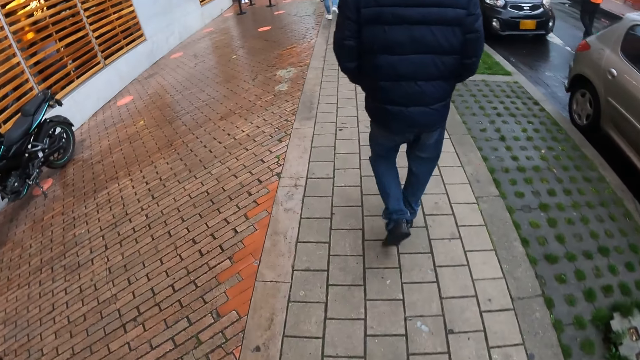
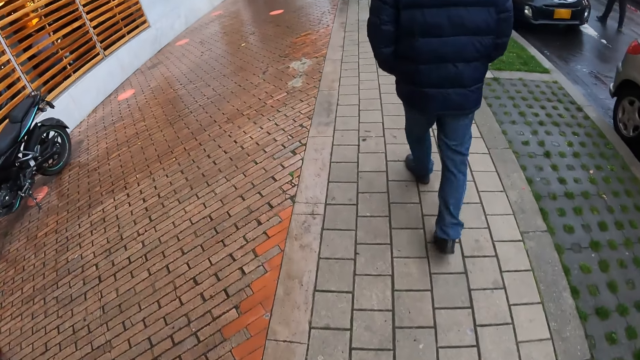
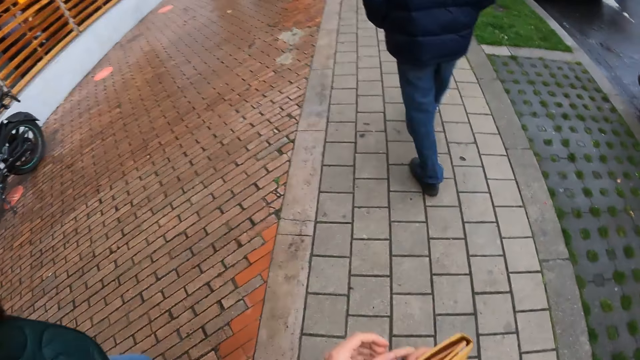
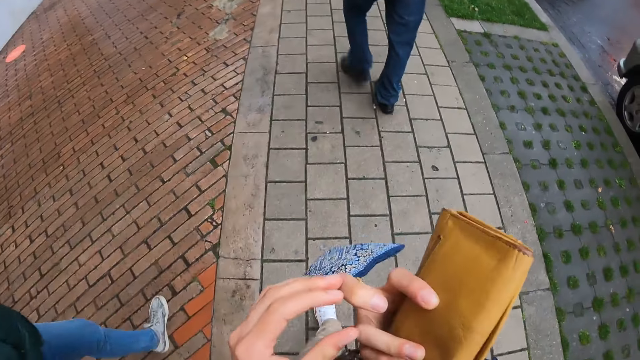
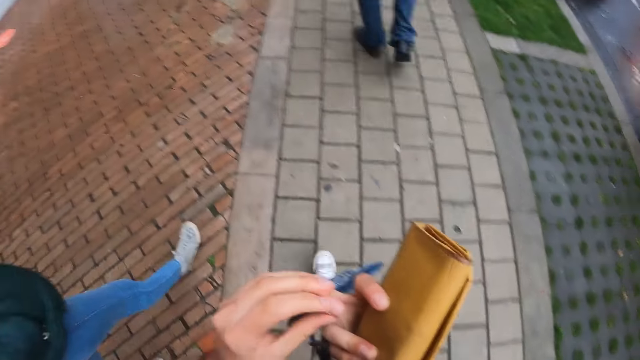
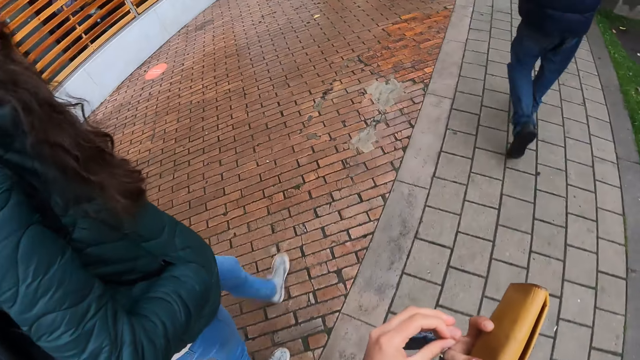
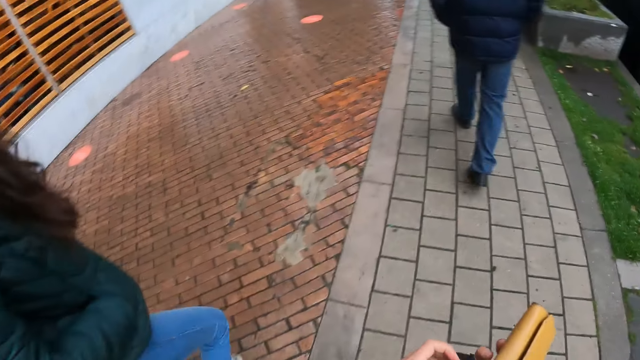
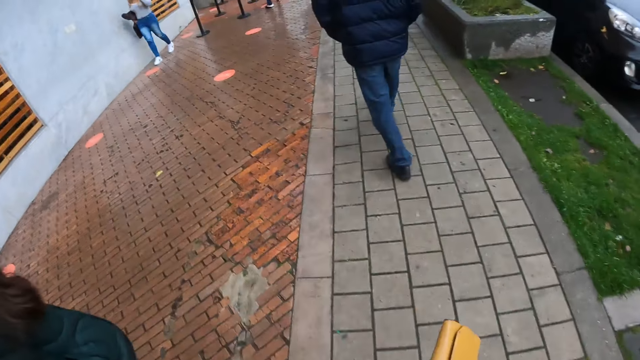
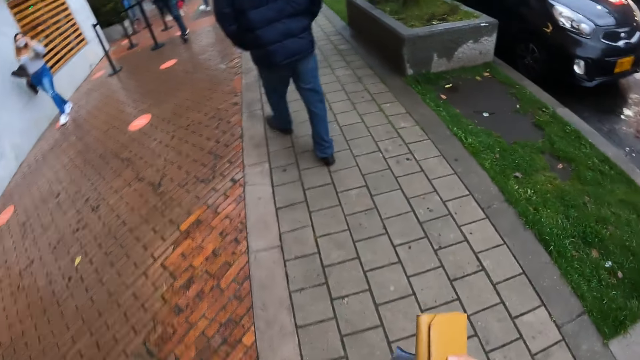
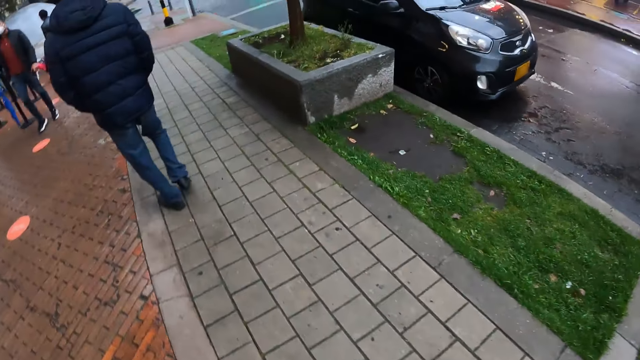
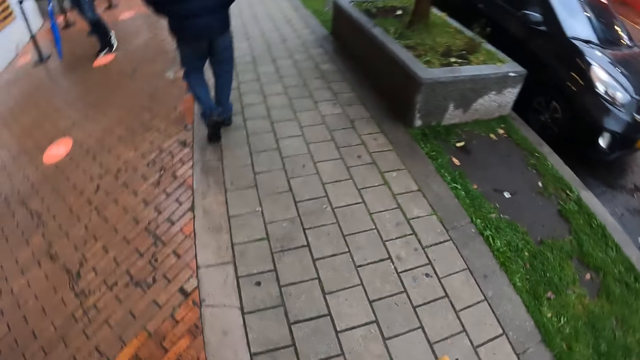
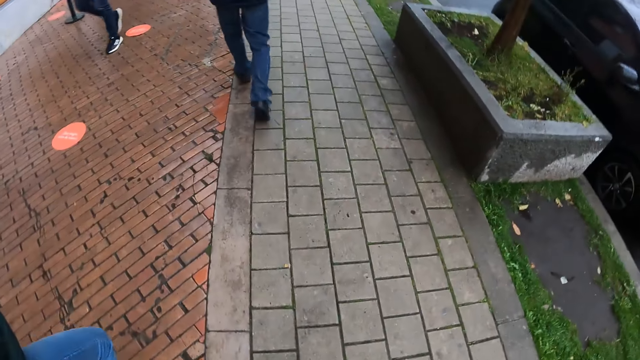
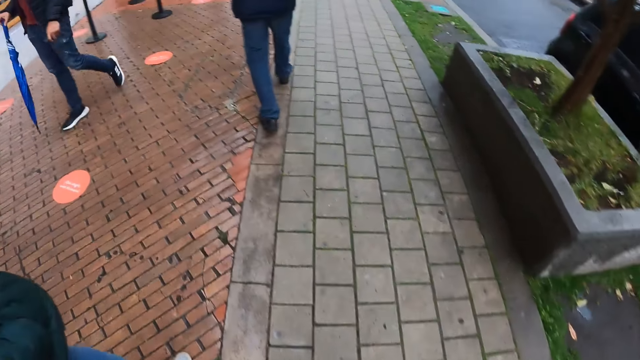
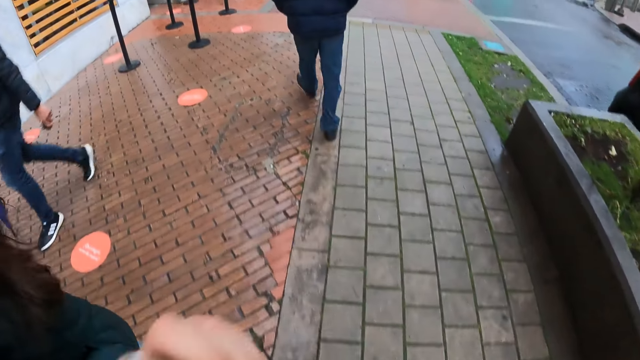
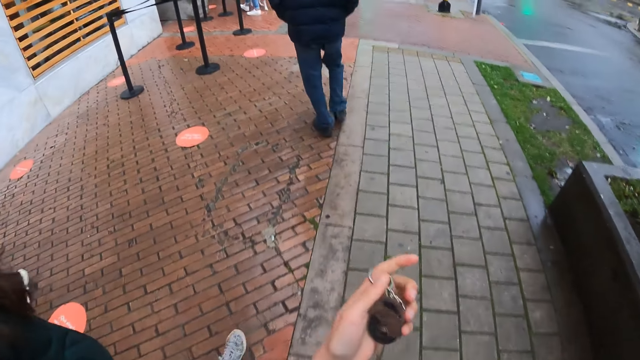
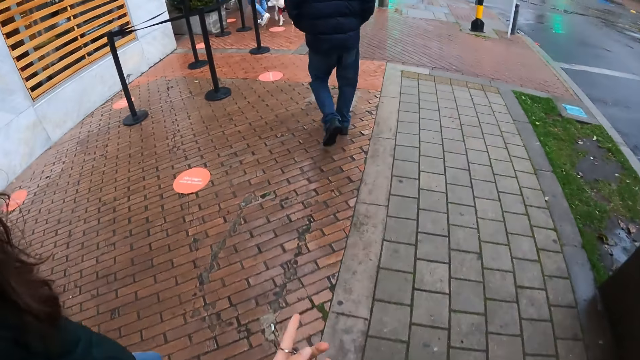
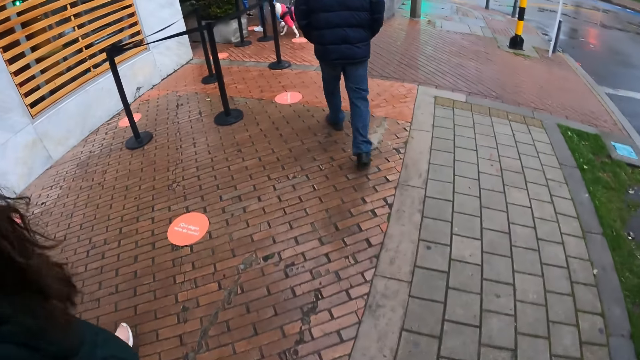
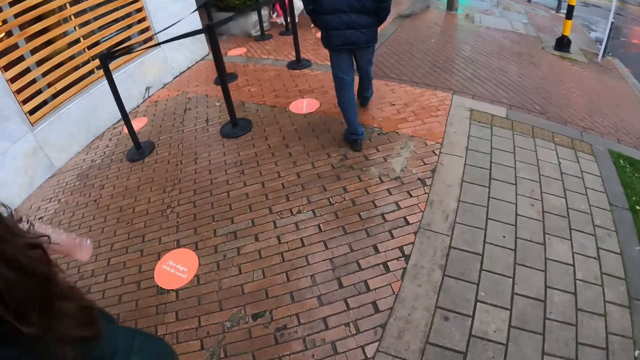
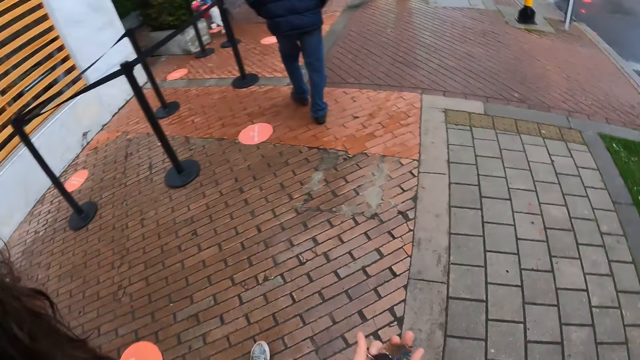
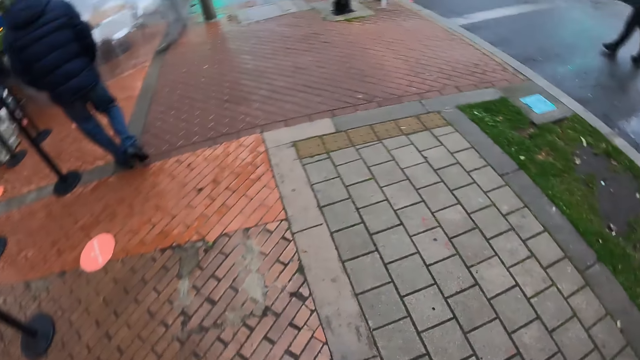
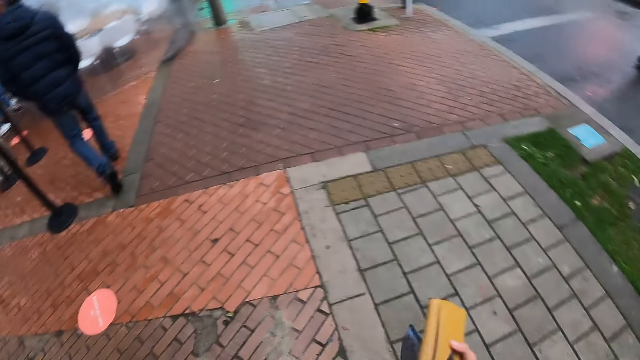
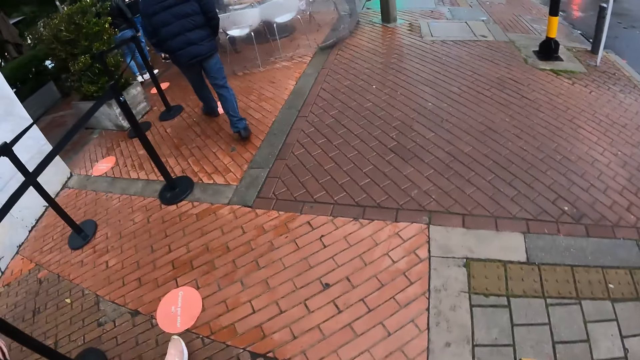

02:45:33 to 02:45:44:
The camera wearer scratches her right hand with her left hand.

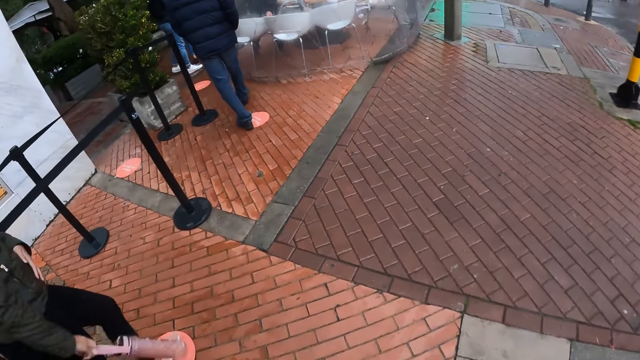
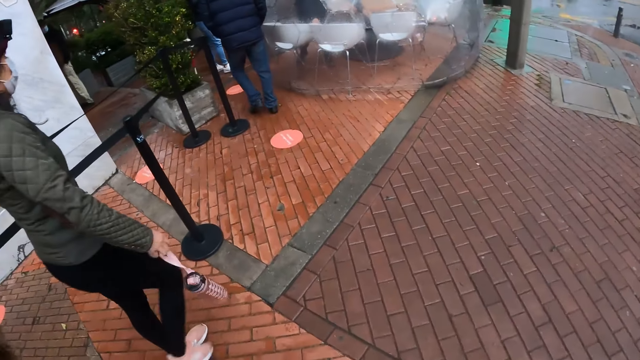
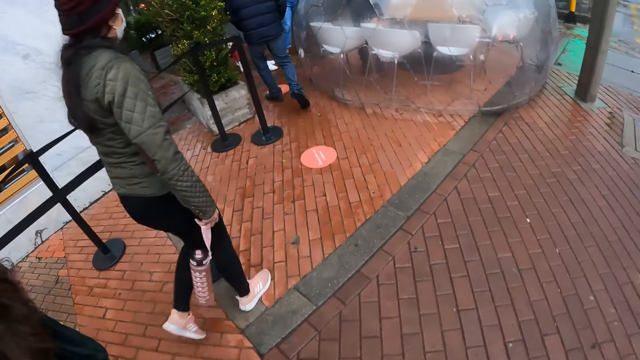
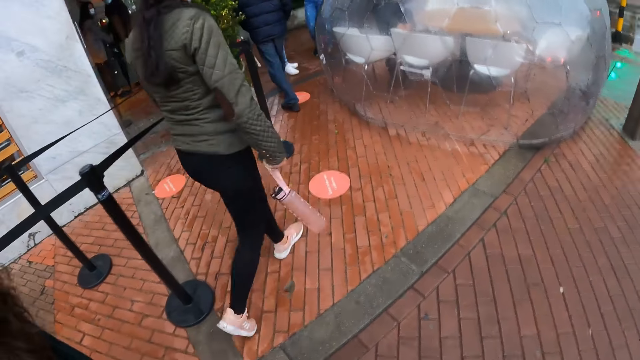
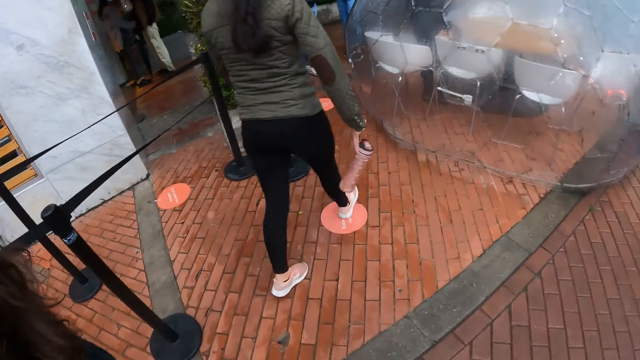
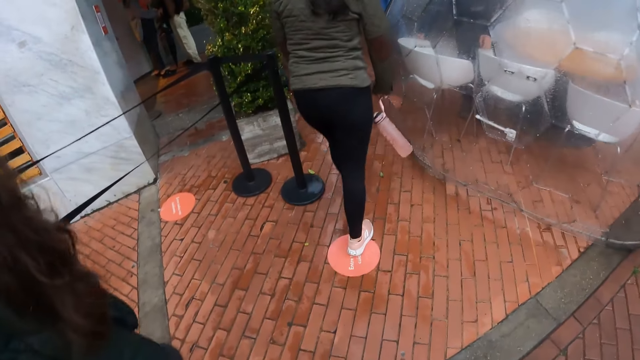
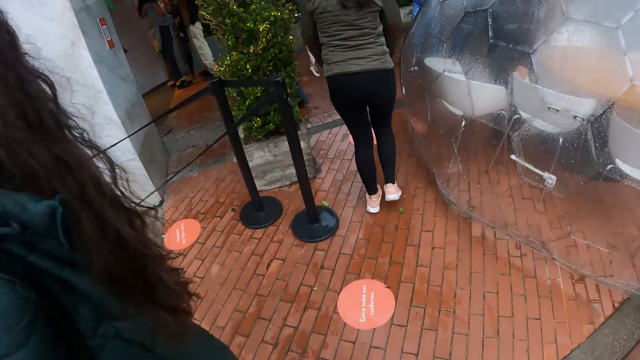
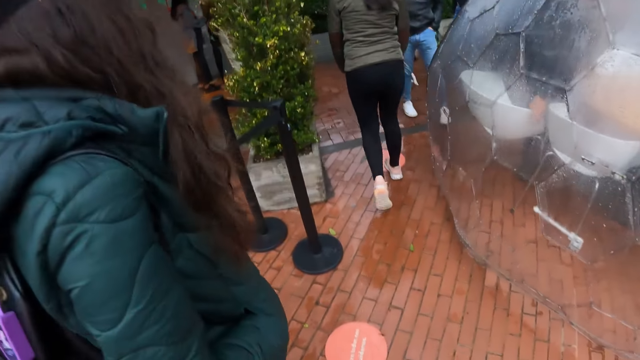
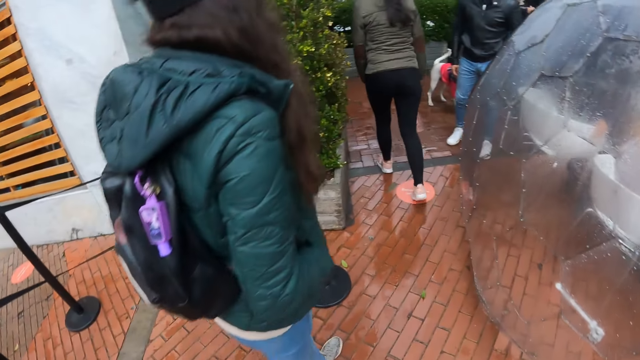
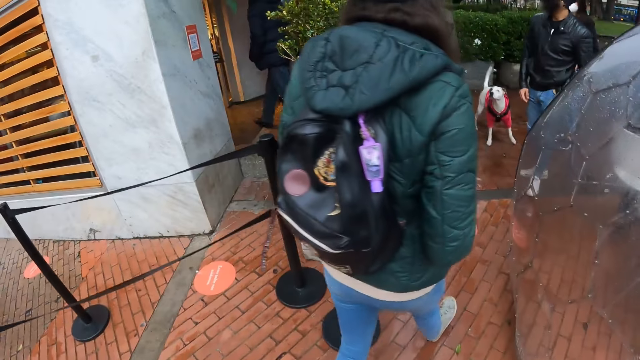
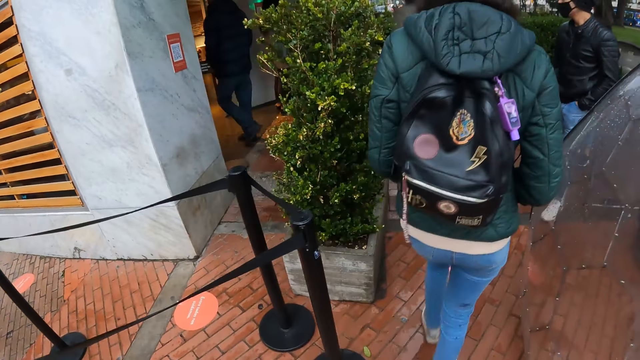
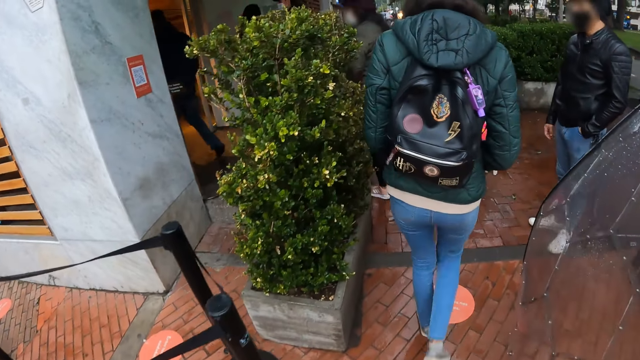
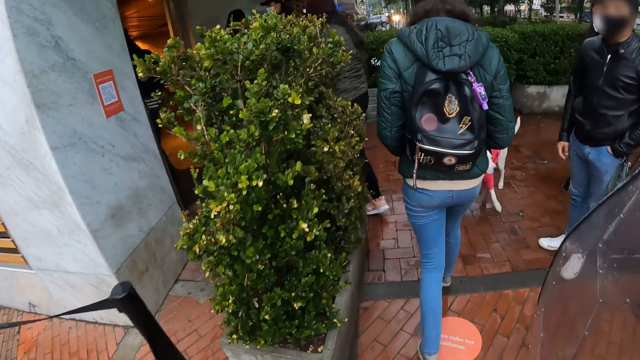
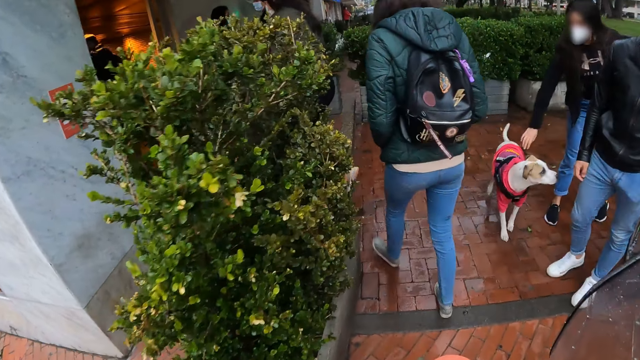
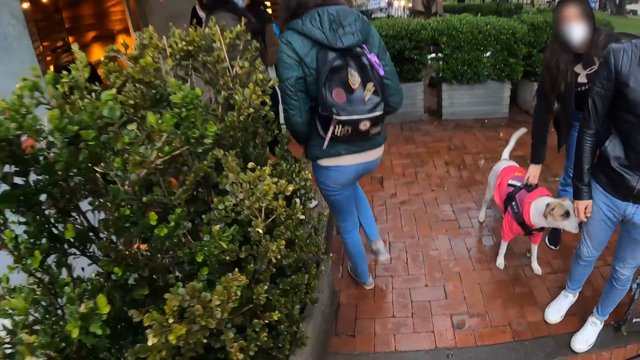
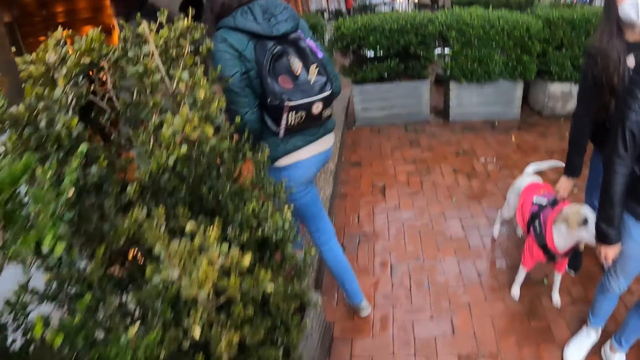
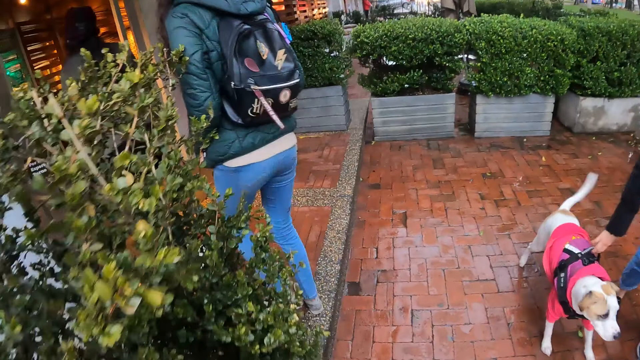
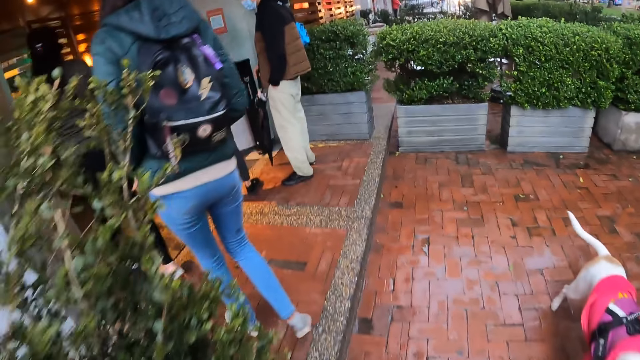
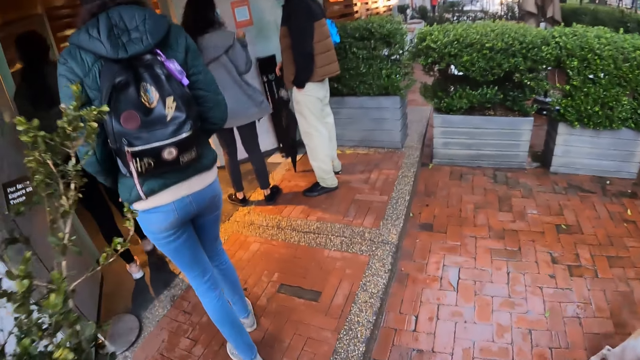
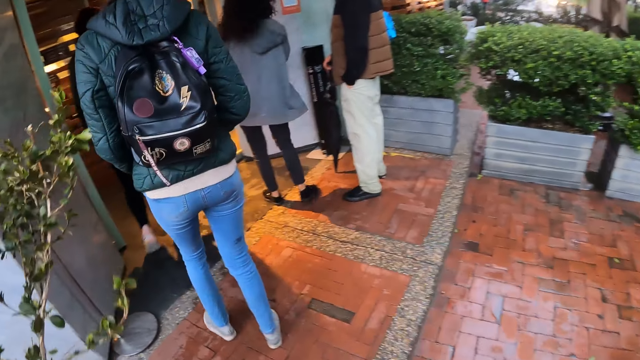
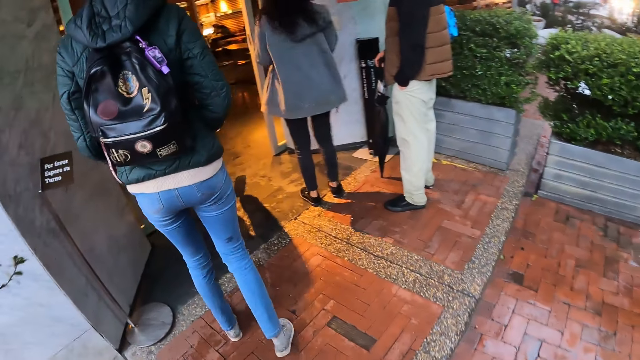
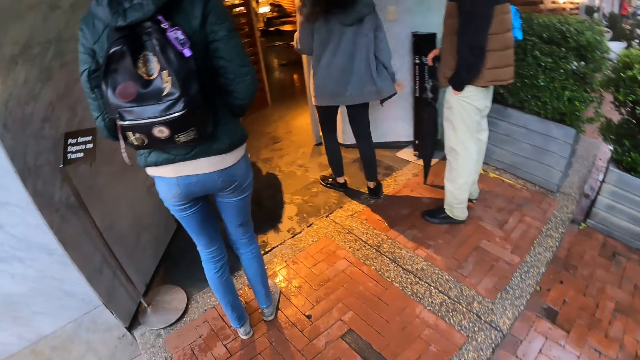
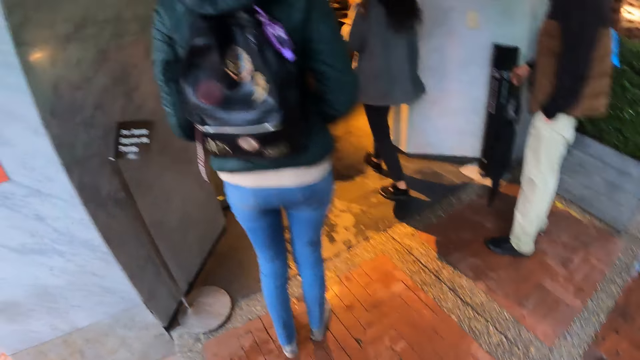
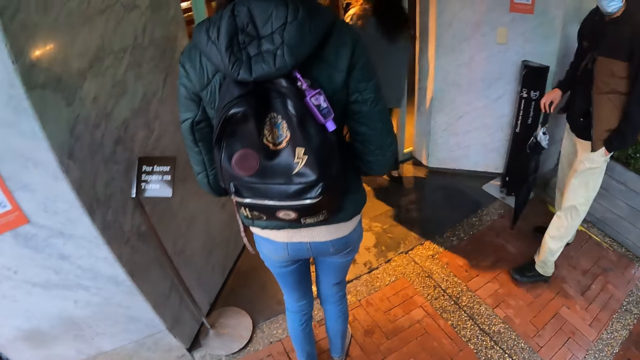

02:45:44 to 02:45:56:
The camera wearer turns left from the pavement.
